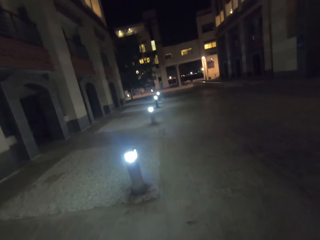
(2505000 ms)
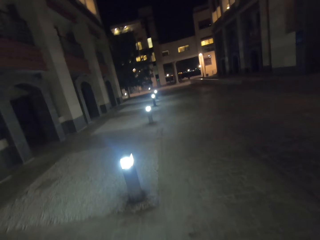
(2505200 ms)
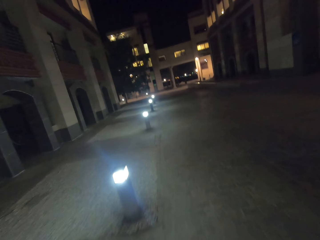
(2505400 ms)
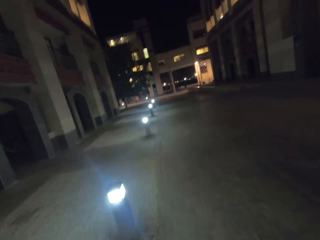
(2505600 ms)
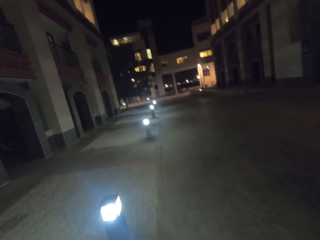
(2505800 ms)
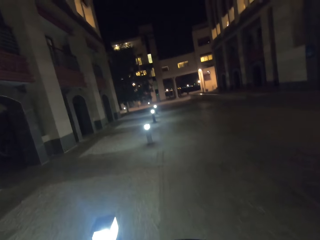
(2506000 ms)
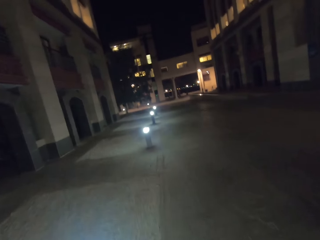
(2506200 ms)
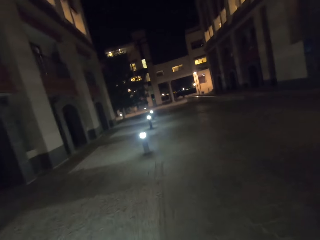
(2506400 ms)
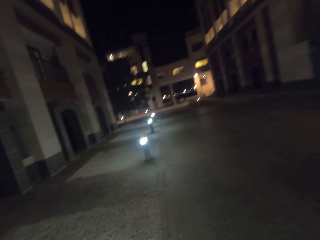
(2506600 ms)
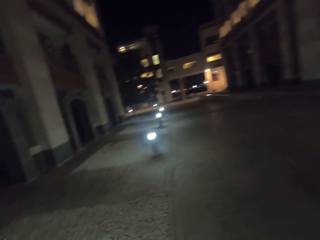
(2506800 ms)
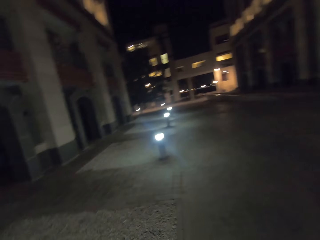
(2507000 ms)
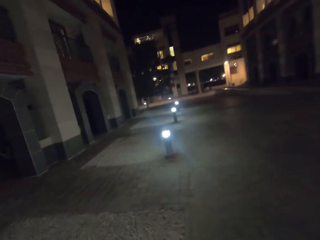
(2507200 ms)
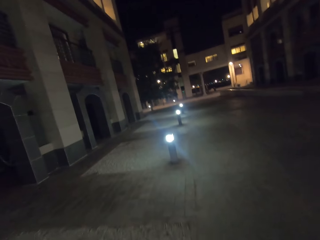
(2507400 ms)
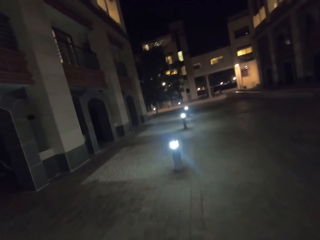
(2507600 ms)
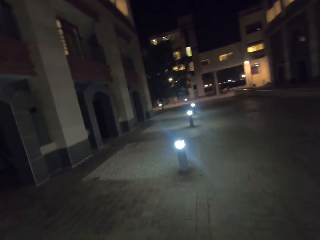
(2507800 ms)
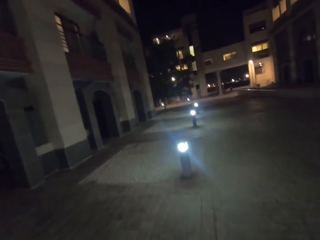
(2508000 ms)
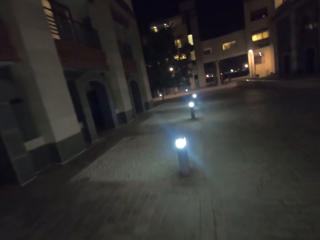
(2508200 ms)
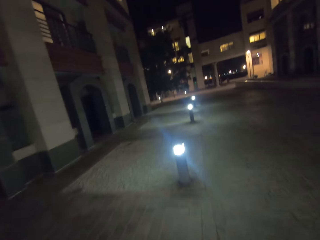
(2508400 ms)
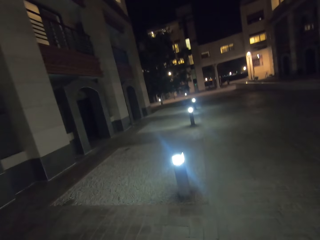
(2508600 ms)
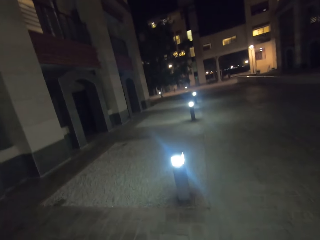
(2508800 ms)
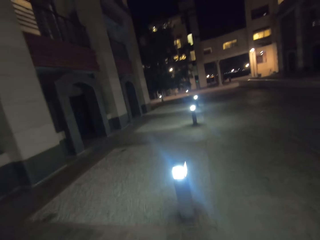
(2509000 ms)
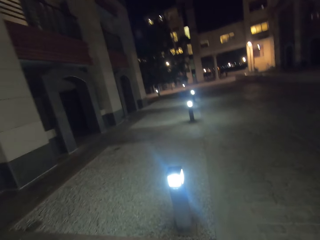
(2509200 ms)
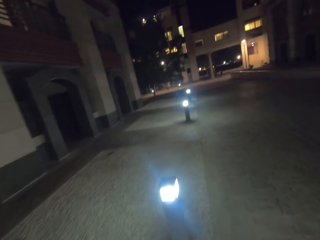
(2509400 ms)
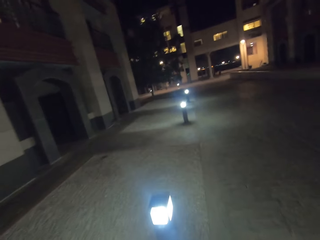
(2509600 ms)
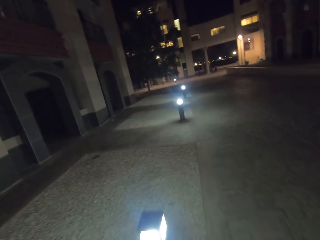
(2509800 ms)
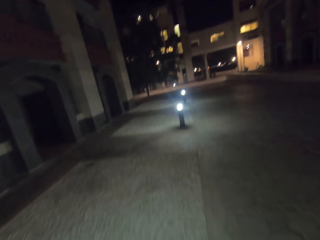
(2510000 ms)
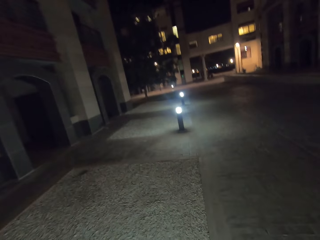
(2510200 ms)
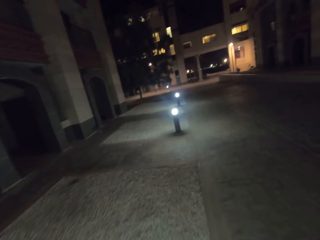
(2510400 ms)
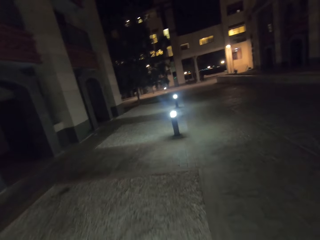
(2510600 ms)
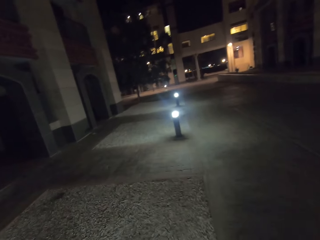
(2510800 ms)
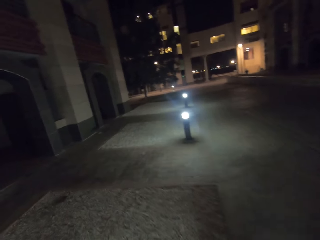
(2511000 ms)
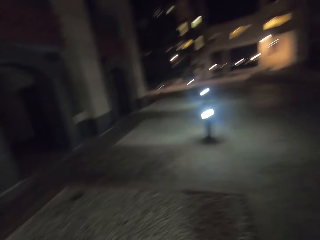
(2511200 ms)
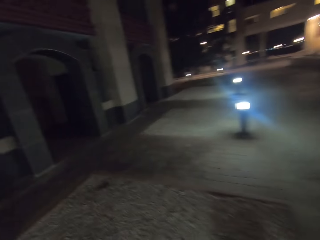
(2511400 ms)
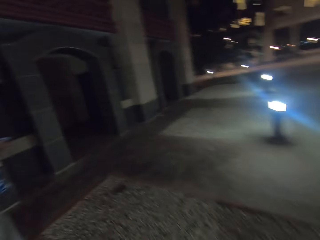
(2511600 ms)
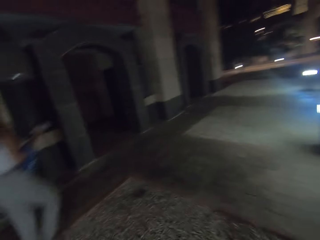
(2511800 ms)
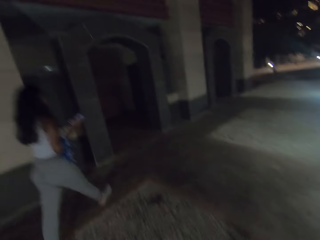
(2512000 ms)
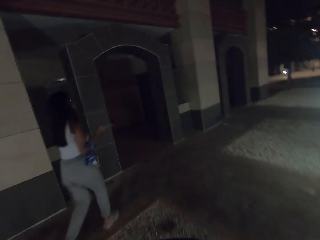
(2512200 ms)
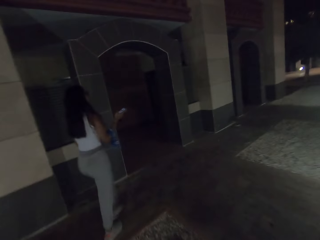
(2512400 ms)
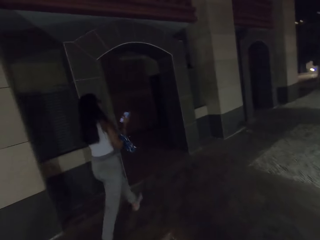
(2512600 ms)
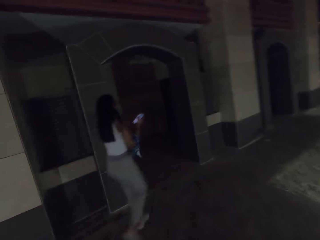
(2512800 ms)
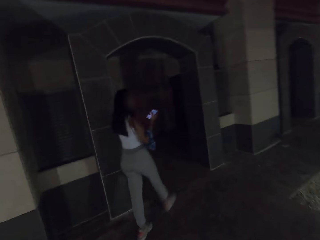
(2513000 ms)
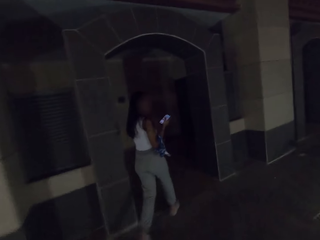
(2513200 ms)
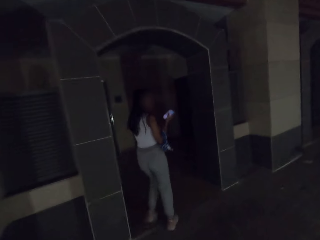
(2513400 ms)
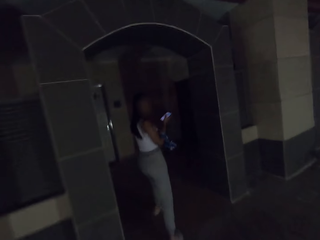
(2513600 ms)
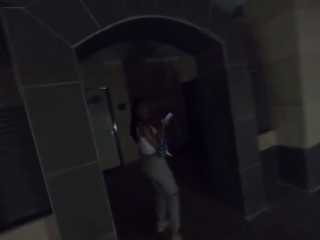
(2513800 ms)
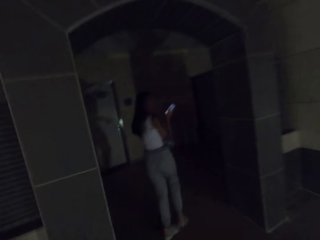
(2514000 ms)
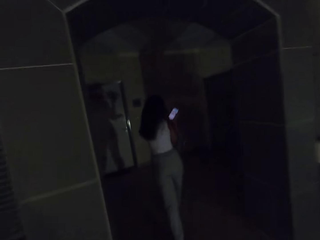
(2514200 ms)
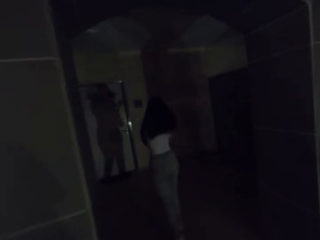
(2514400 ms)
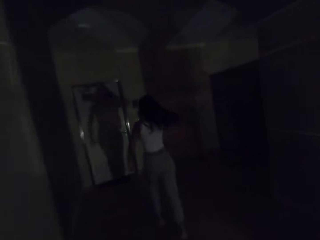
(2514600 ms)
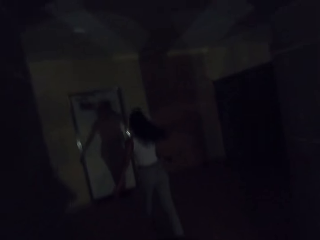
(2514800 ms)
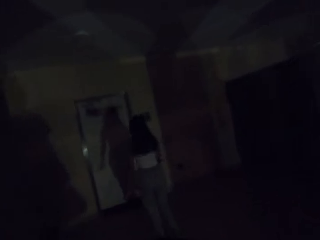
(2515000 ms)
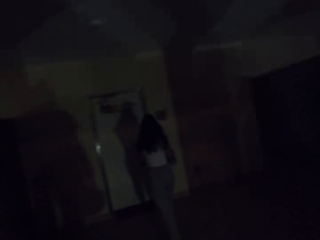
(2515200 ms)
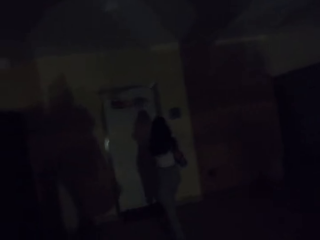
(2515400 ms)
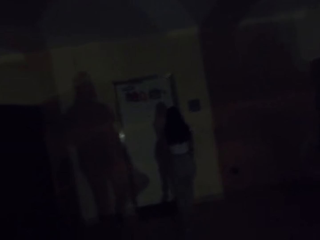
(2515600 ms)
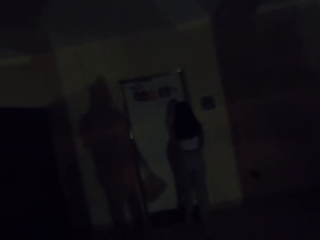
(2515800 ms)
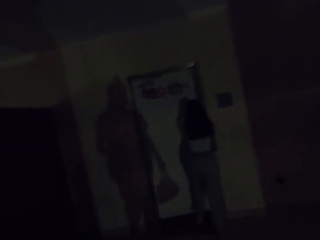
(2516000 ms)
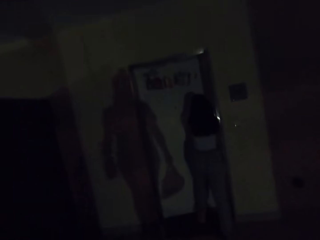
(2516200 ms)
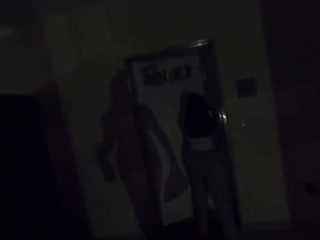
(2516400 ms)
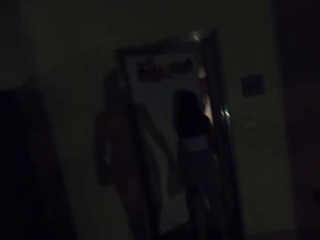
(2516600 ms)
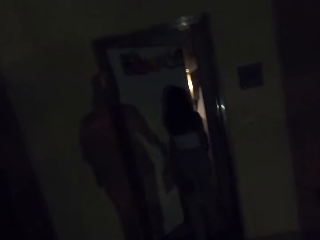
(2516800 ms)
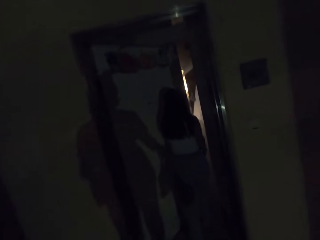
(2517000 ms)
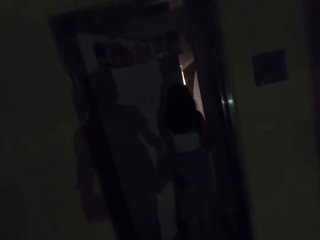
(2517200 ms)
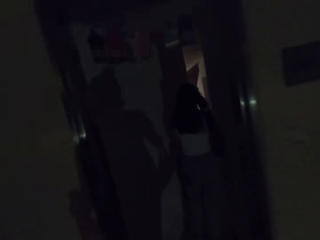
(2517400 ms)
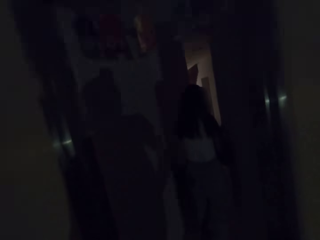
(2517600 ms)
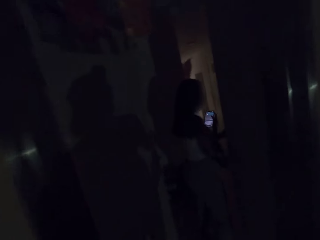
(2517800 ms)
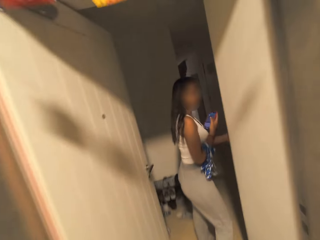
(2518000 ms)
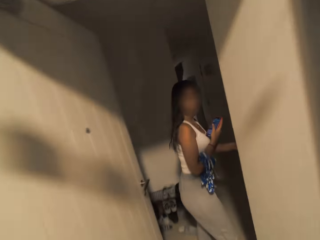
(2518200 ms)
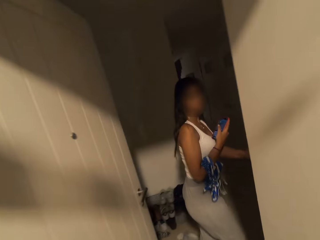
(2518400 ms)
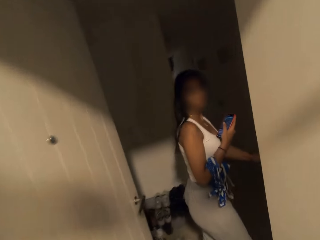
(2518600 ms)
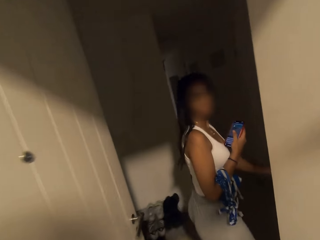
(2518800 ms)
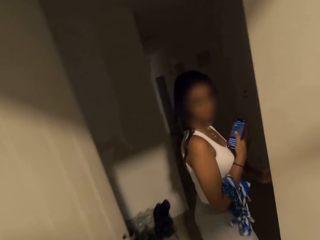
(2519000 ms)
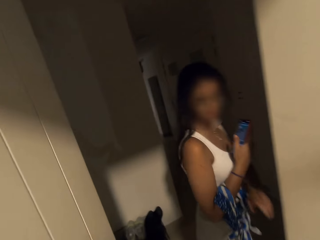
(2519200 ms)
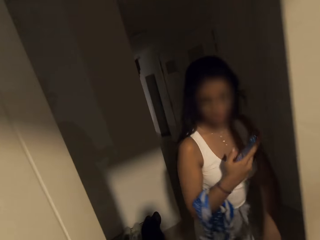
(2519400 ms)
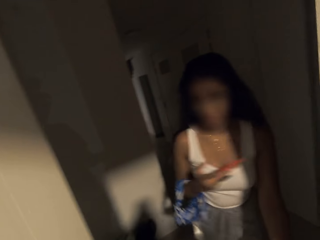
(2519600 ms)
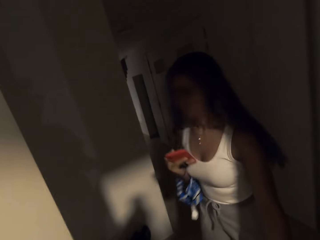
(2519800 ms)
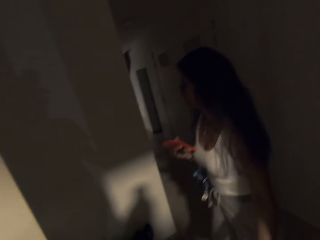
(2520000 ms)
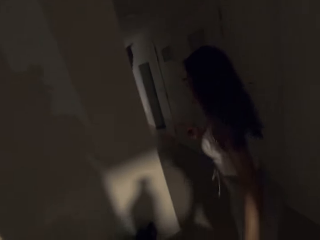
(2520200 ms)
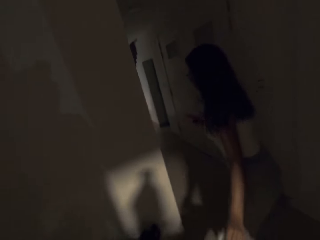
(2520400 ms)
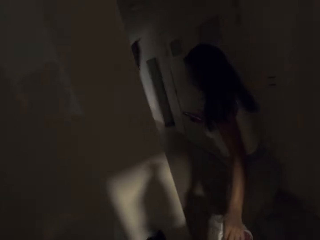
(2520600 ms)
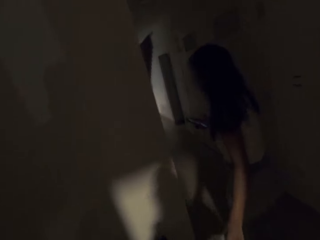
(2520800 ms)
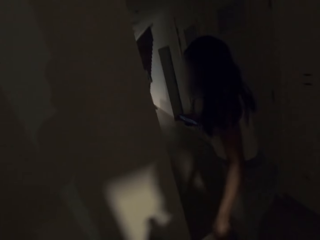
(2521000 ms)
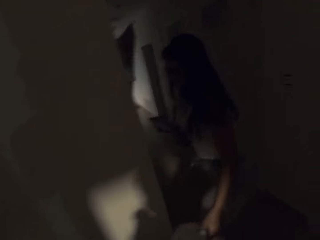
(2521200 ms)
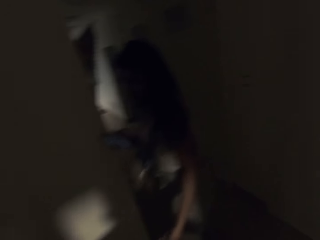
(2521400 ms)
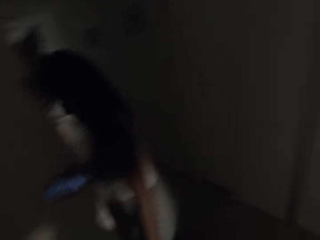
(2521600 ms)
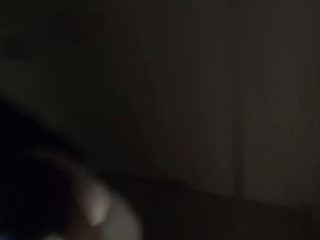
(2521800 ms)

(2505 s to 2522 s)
A woman scrolls the phone. The woman gets inside a building. The woman opens the door.
